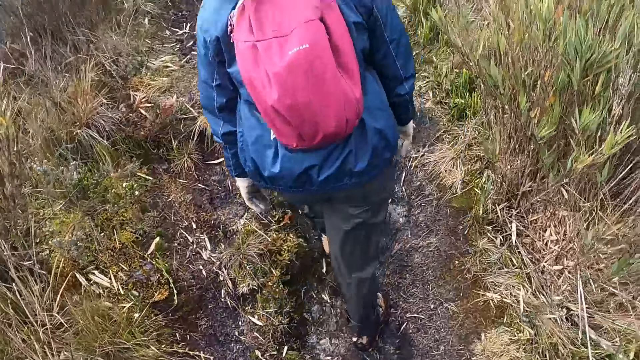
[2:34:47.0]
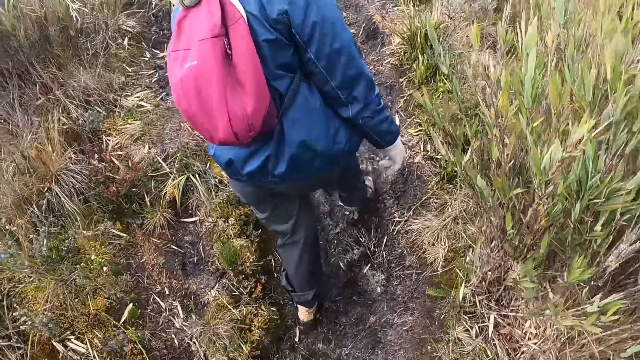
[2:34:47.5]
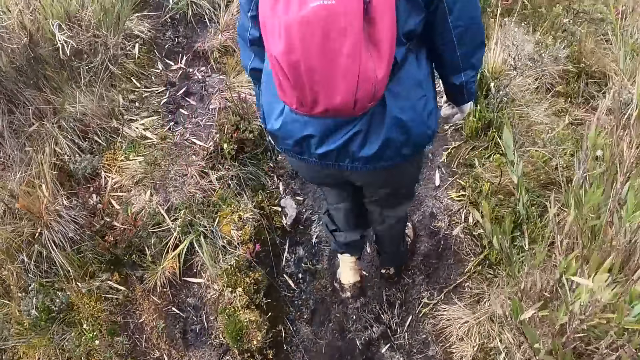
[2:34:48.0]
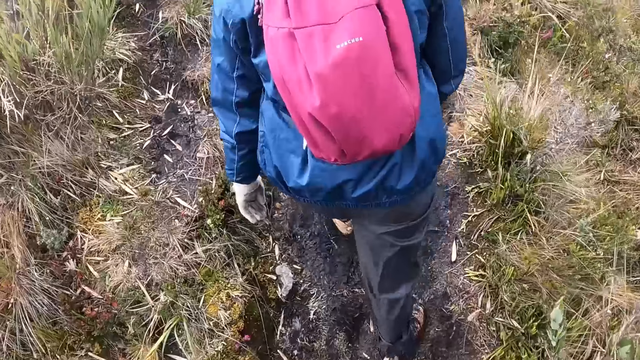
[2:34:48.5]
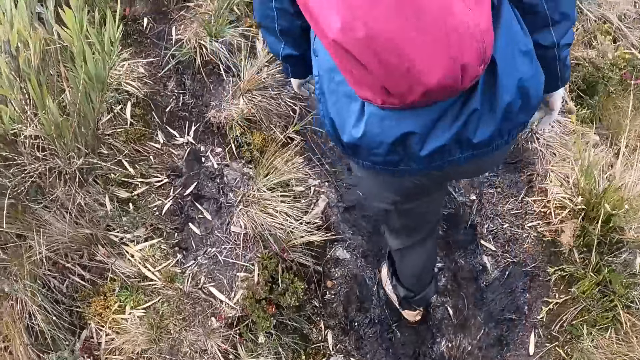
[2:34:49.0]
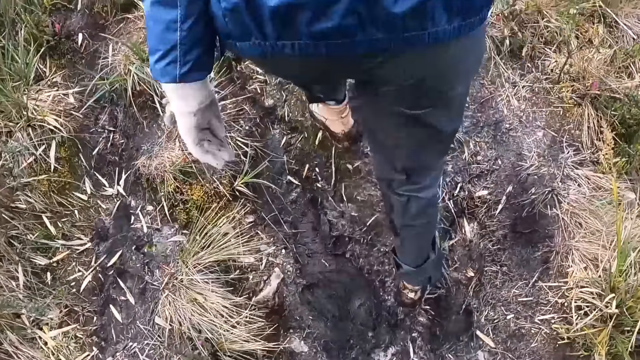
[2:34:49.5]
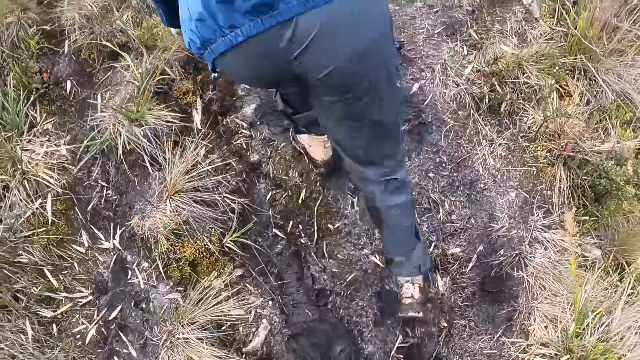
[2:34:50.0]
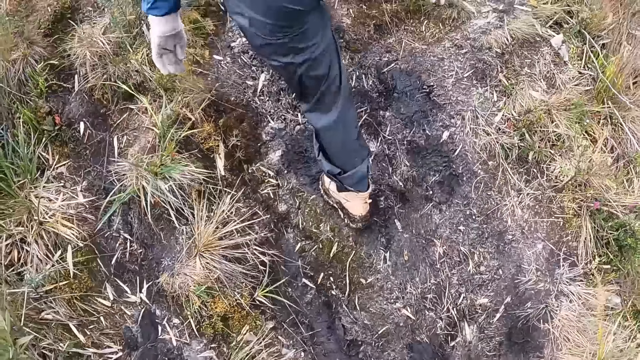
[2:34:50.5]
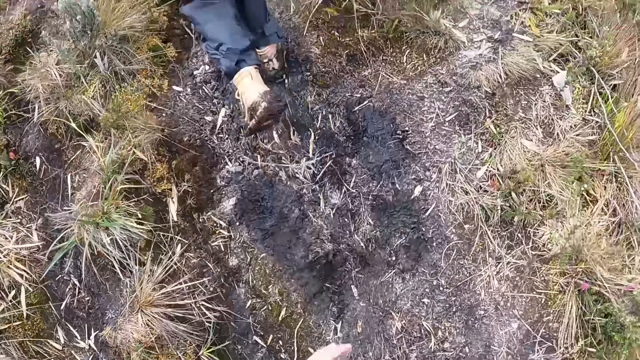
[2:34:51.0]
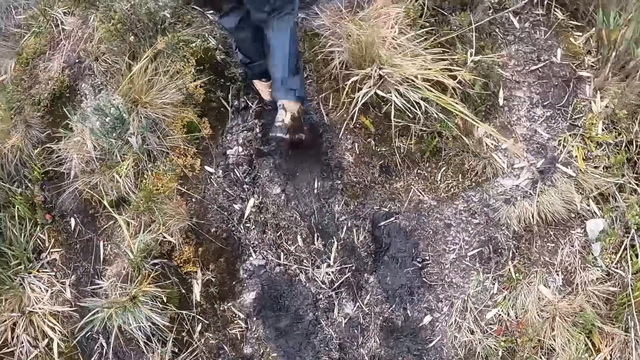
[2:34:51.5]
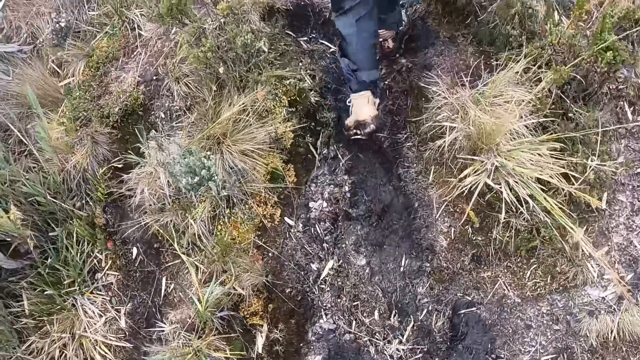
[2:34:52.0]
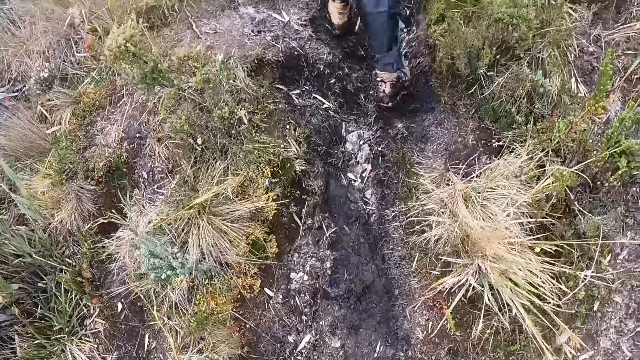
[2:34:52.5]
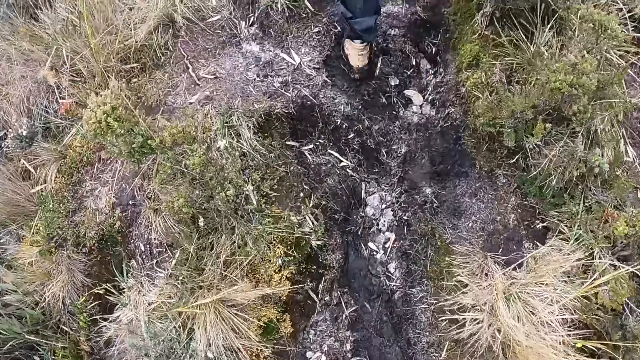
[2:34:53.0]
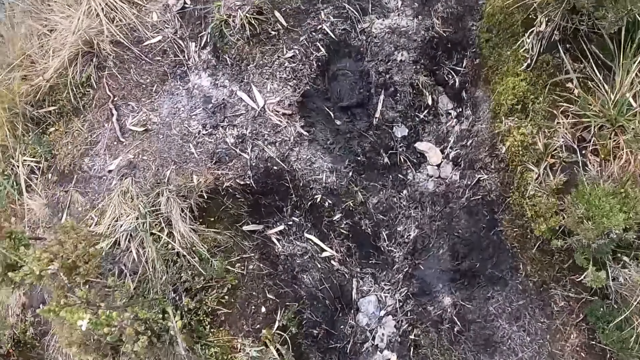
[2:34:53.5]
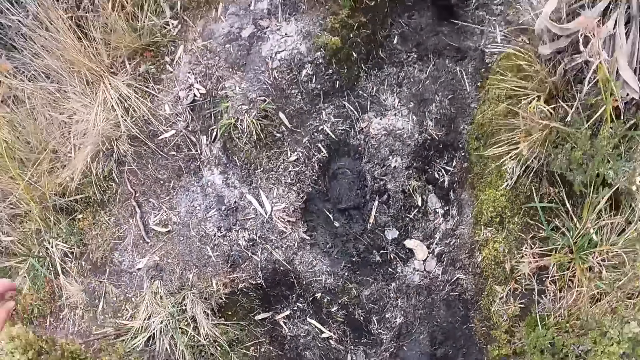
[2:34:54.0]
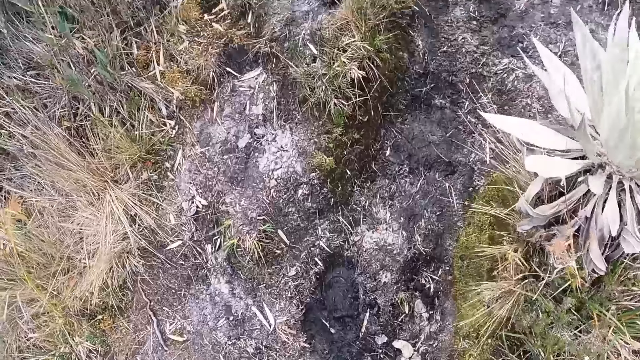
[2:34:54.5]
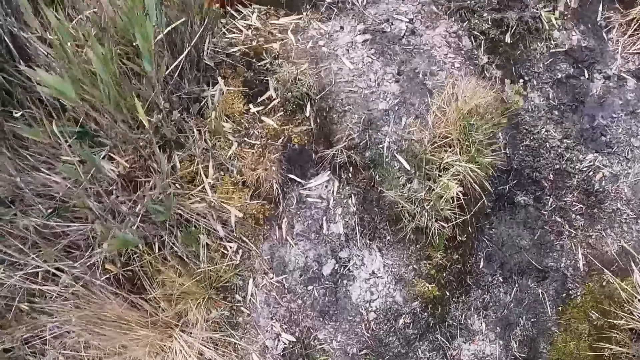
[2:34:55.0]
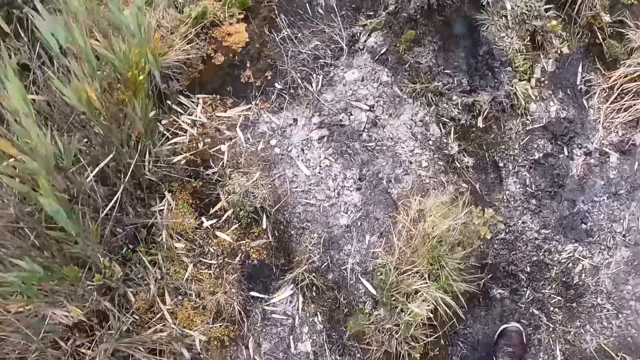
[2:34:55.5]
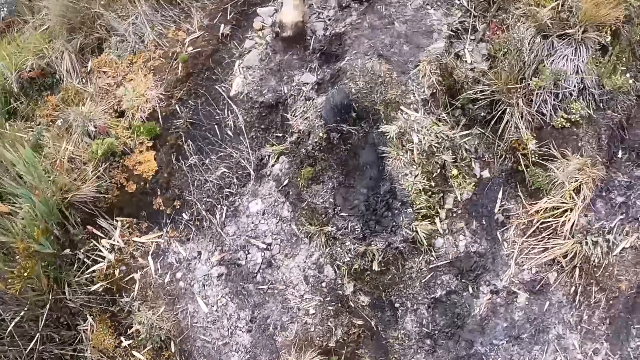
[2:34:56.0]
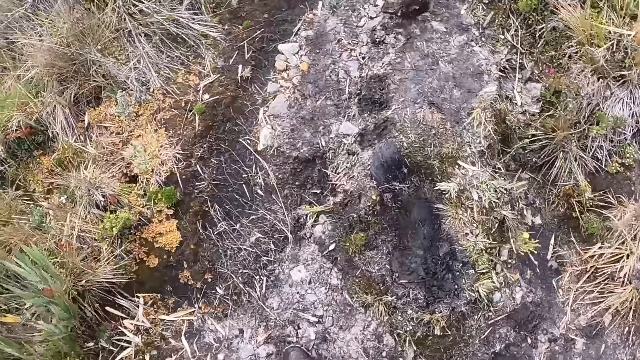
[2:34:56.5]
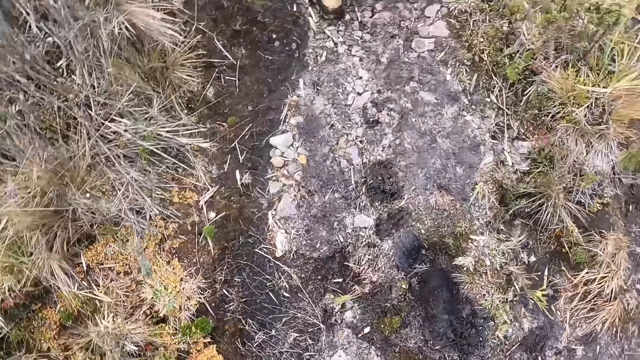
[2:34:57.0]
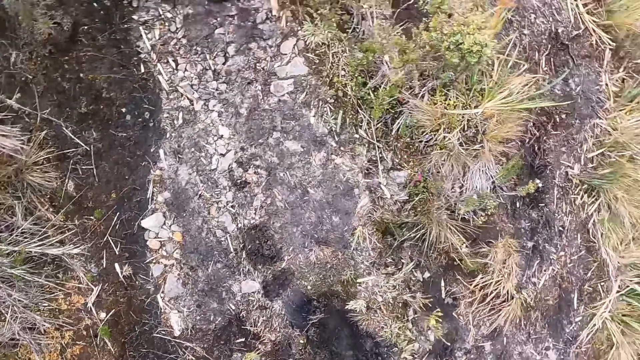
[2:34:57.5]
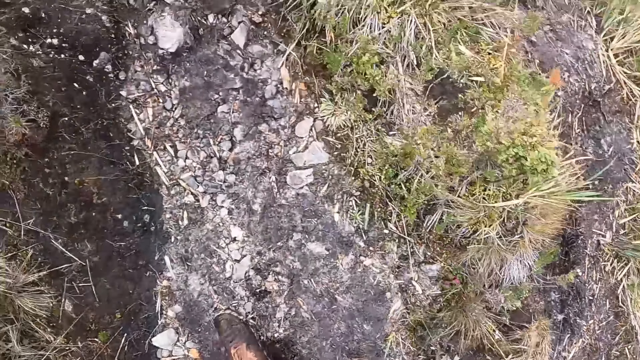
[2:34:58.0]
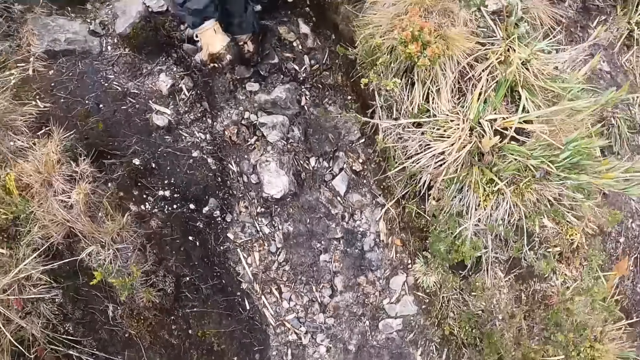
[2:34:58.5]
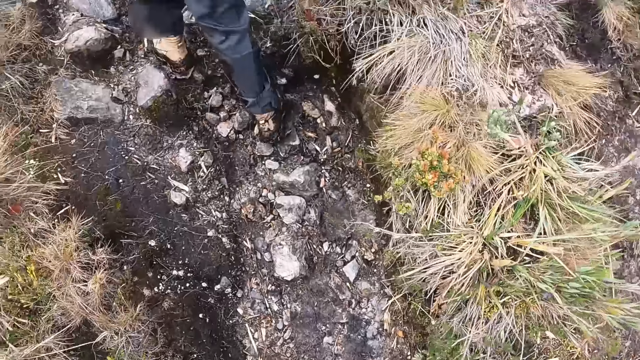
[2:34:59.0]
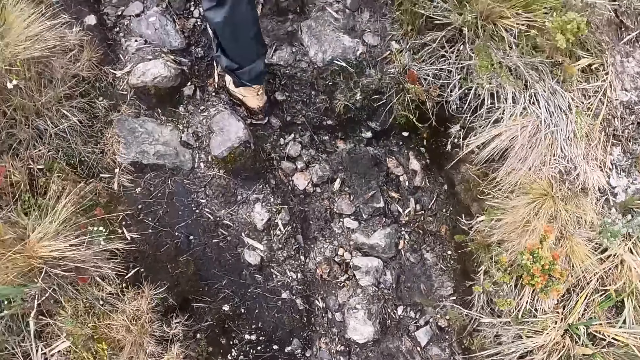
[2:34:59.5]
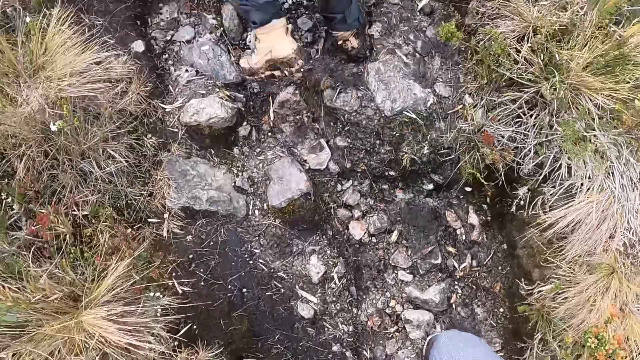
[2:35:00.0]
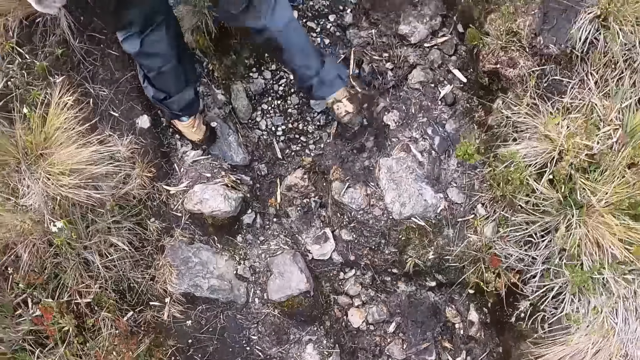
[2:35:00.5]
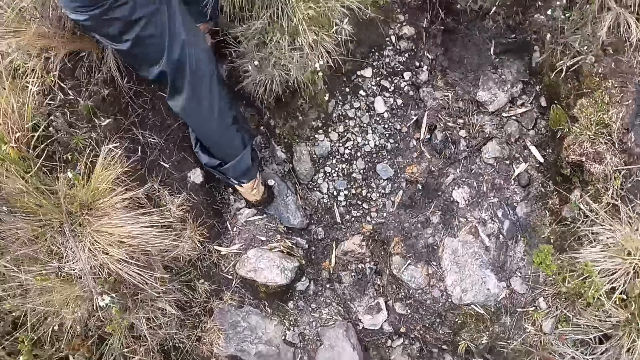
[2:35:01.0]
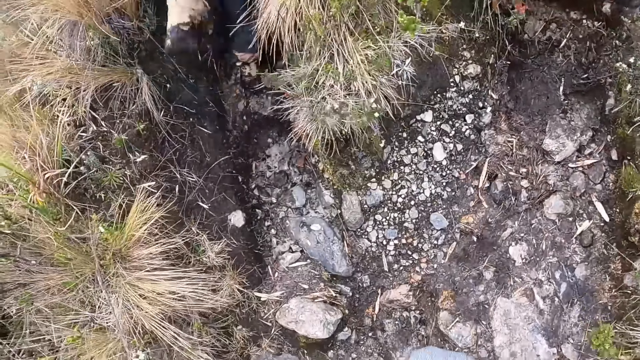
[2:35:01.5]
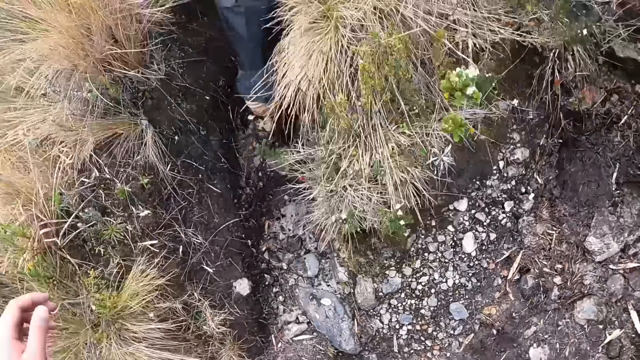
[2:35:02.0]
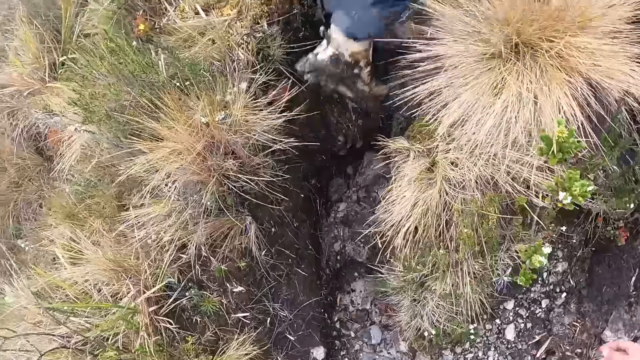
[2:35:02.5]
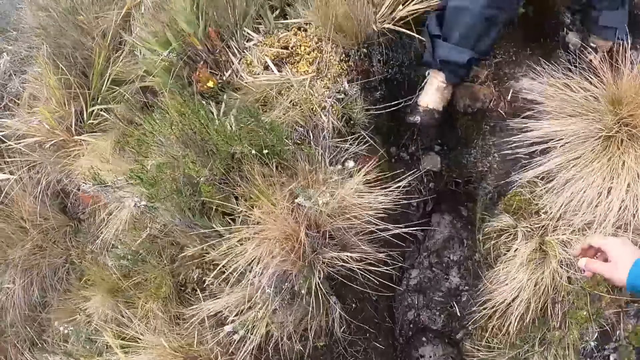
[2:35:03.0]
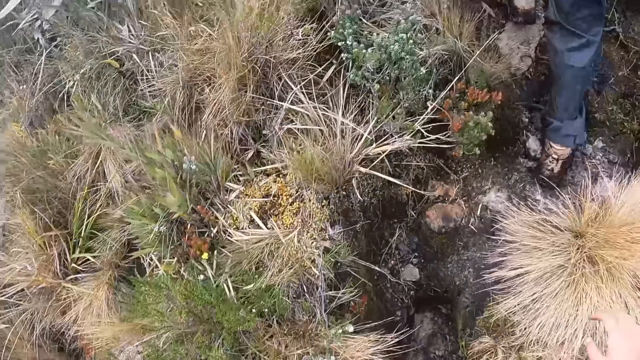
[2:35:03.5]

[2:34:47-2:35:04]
The camera wearer climbs the hill.

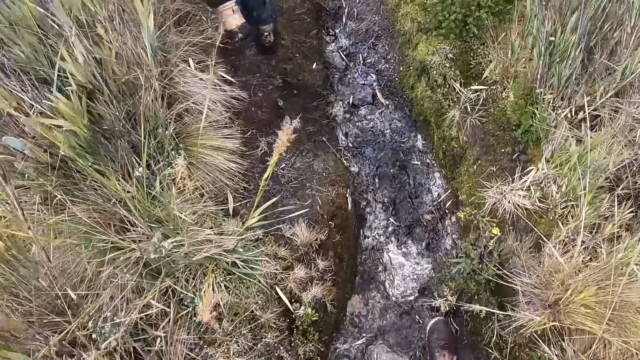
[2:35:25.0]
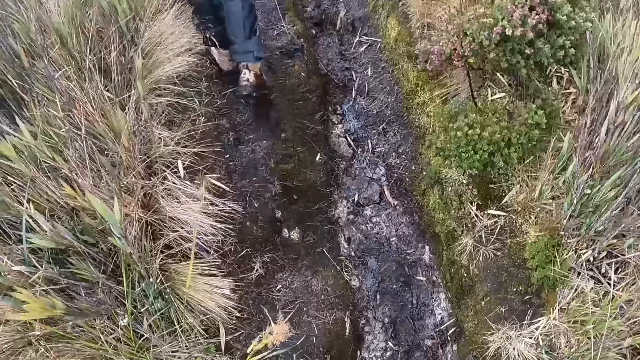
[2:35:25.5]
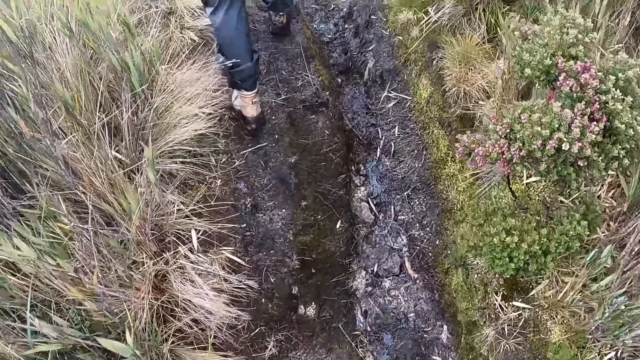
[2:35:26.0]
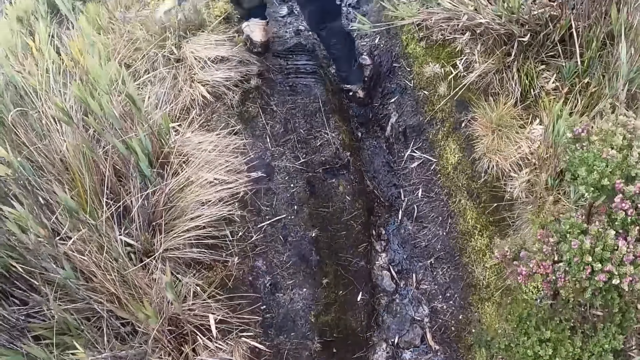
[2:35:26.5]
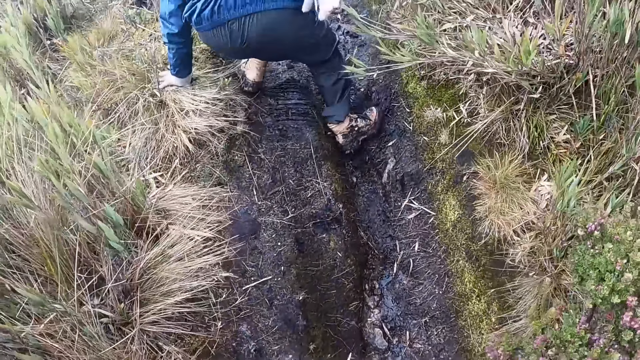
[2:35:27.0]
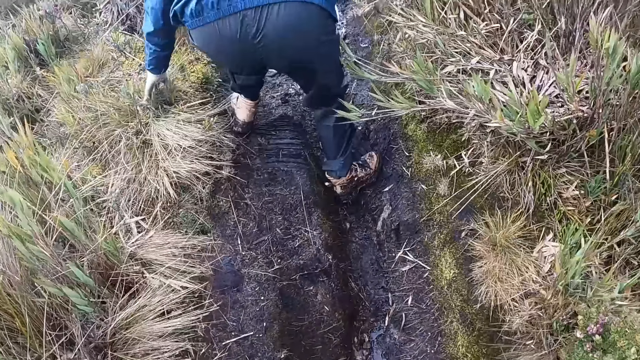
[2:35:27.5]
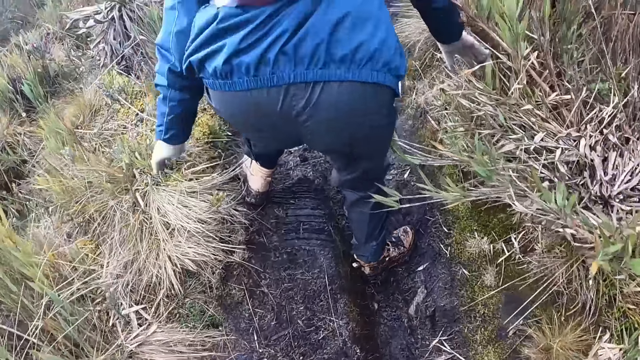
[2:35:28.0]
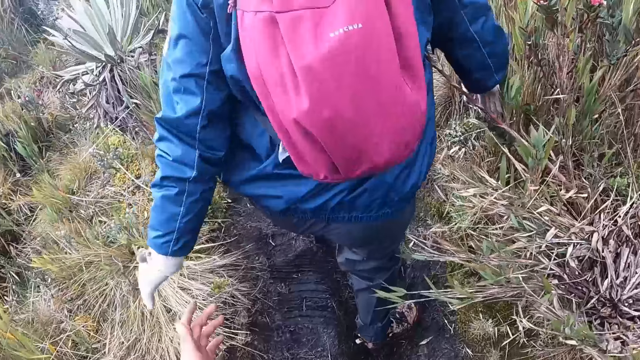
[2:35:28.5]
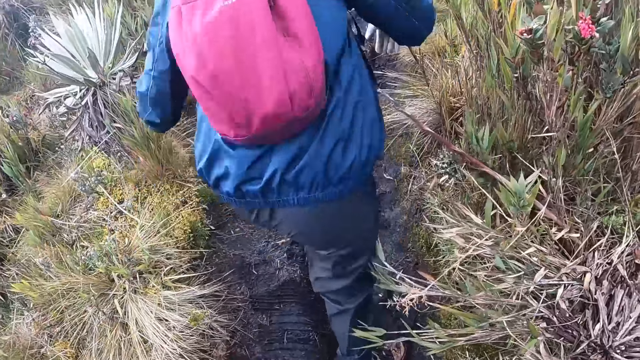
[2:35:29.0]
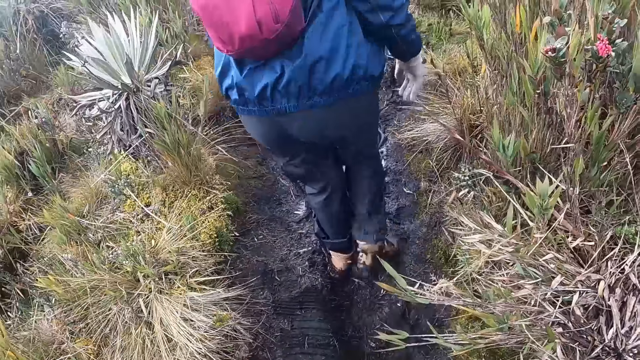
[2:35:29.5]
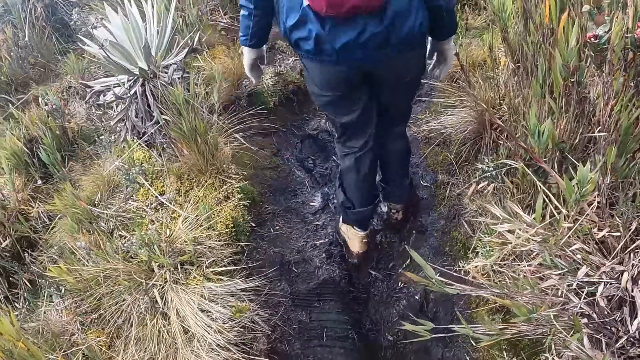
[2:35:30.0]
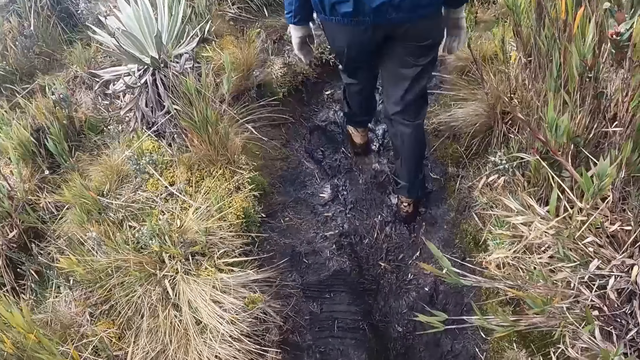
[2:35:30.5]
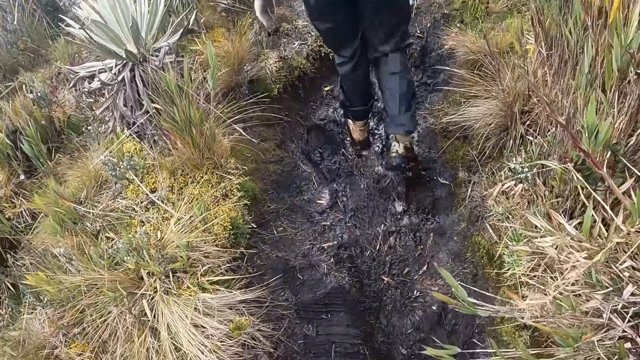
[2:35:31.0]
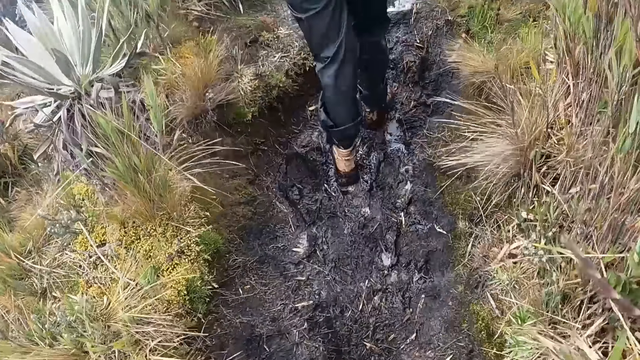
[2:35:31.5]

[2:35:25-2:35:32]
A woman touches the grass on the ground with her left hand. The woman falls down on the ground.
